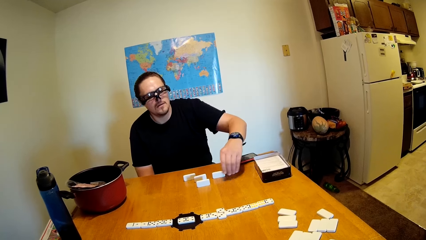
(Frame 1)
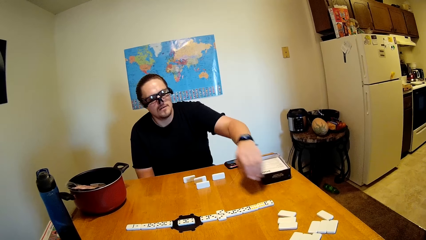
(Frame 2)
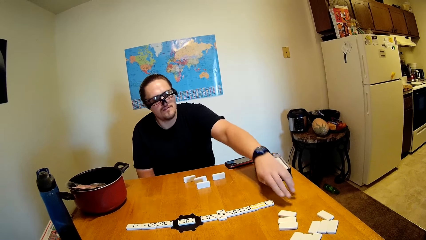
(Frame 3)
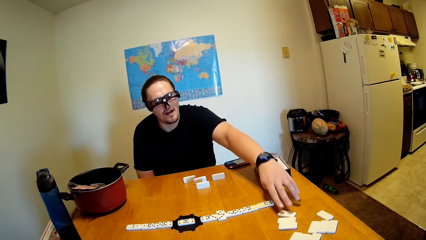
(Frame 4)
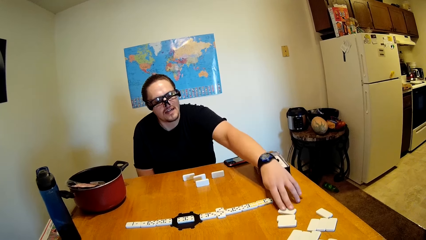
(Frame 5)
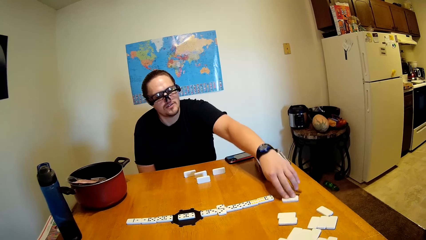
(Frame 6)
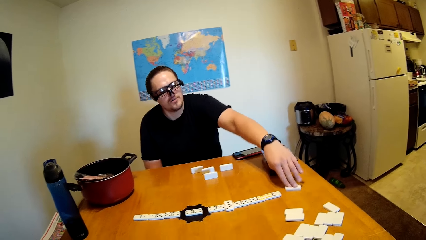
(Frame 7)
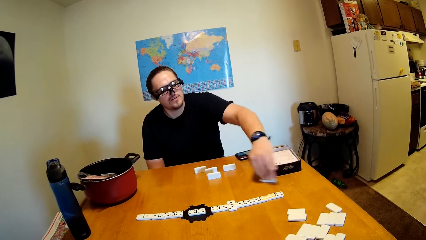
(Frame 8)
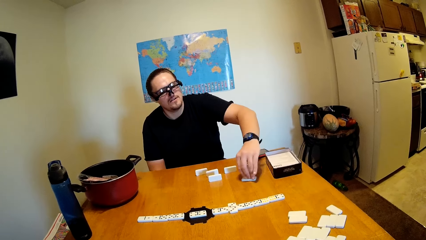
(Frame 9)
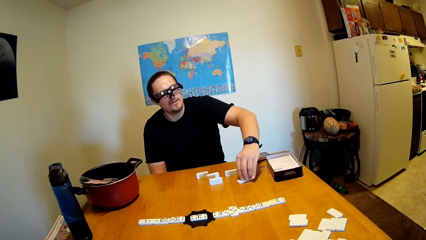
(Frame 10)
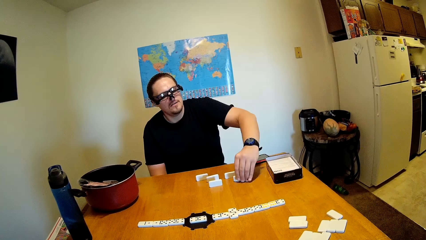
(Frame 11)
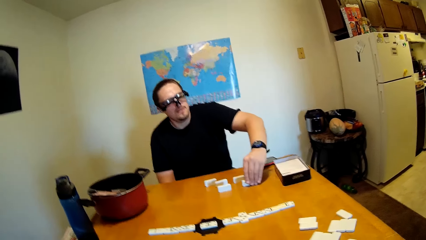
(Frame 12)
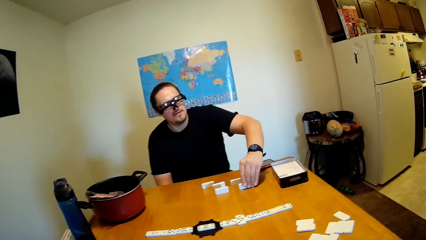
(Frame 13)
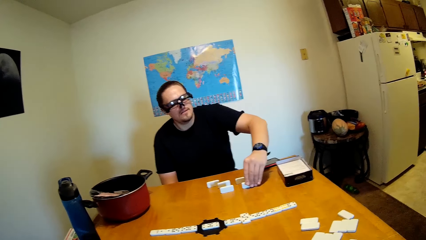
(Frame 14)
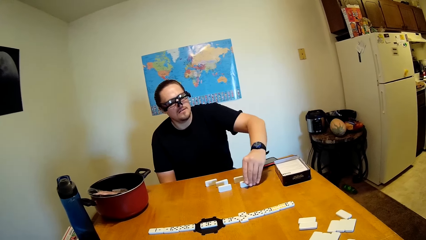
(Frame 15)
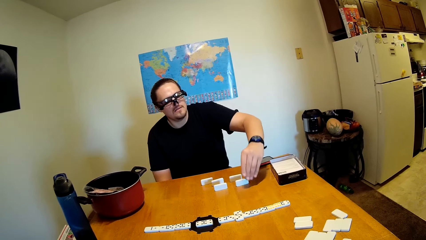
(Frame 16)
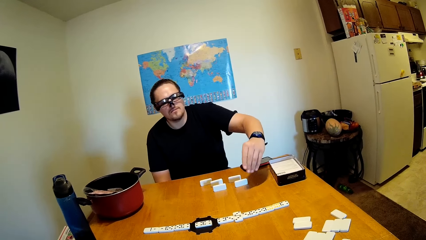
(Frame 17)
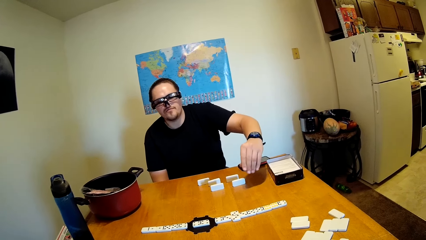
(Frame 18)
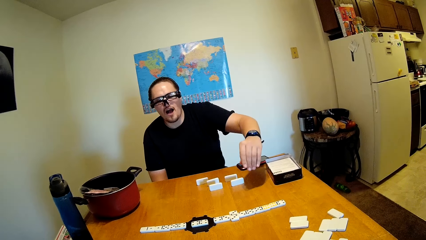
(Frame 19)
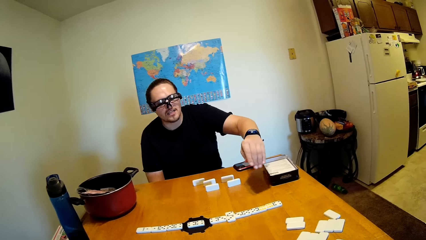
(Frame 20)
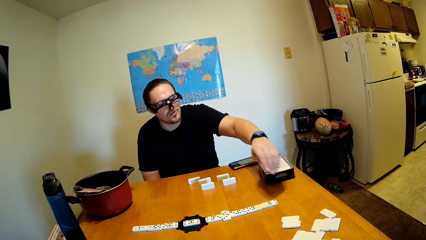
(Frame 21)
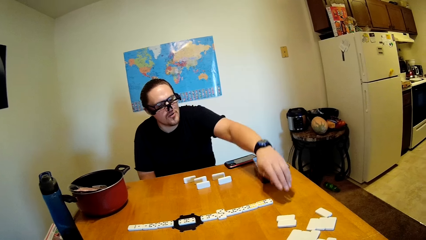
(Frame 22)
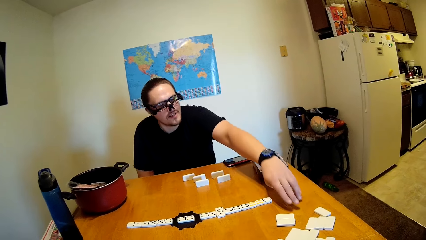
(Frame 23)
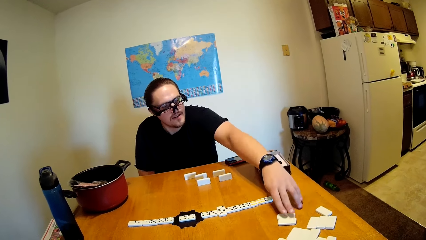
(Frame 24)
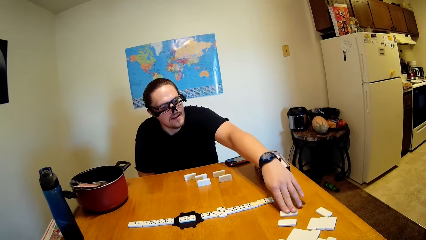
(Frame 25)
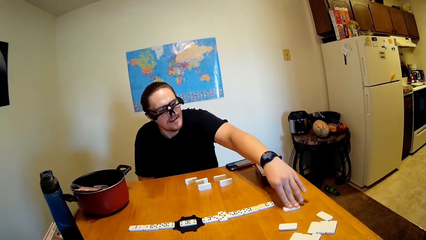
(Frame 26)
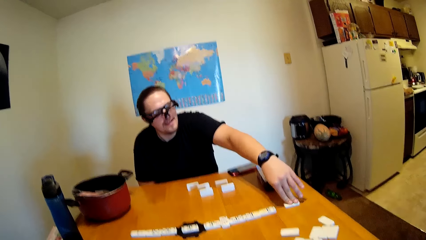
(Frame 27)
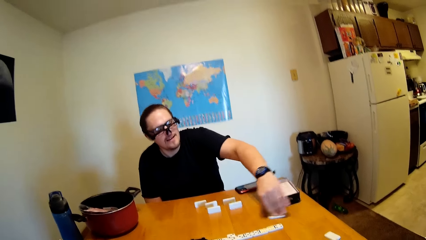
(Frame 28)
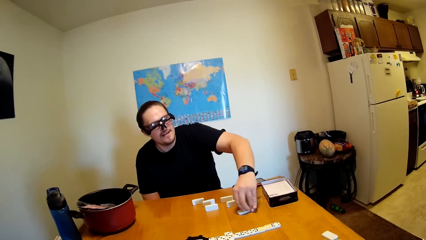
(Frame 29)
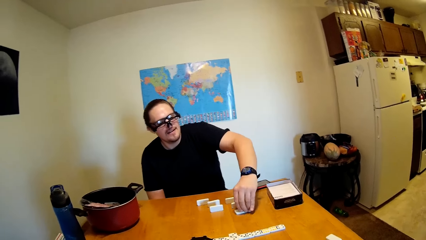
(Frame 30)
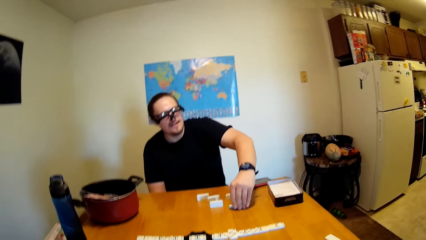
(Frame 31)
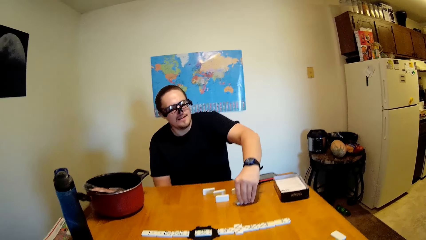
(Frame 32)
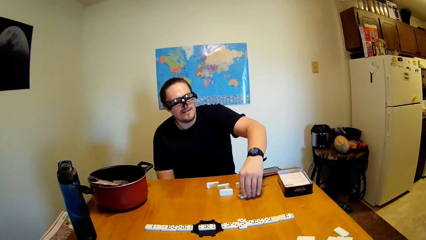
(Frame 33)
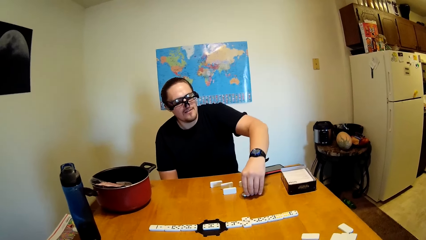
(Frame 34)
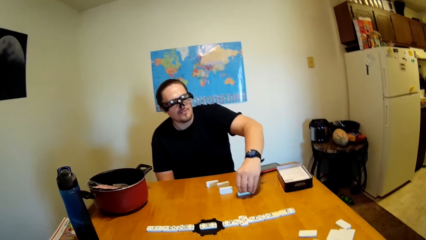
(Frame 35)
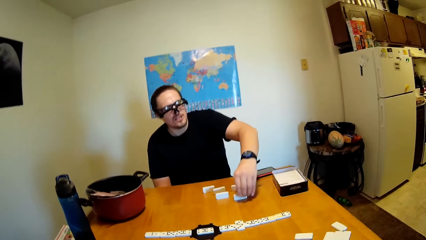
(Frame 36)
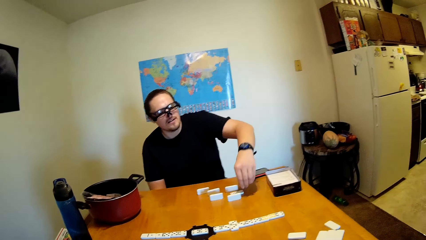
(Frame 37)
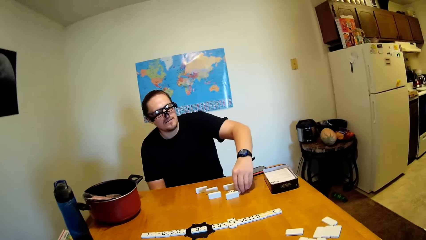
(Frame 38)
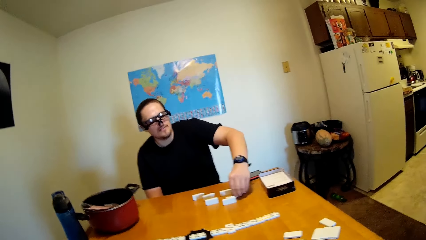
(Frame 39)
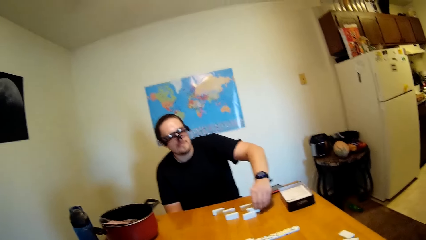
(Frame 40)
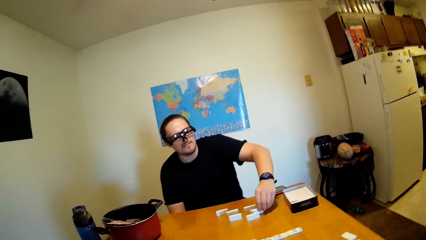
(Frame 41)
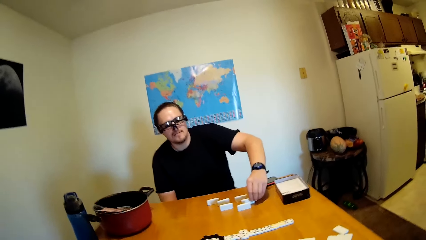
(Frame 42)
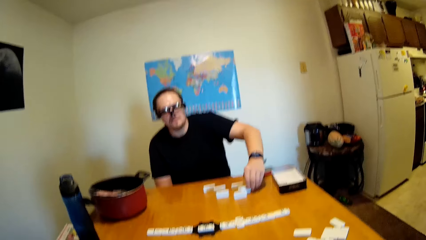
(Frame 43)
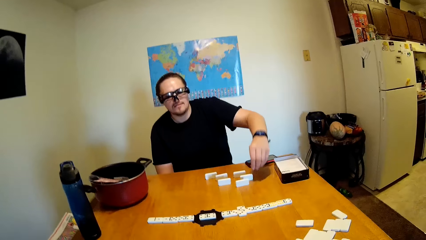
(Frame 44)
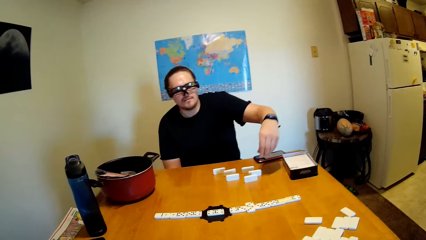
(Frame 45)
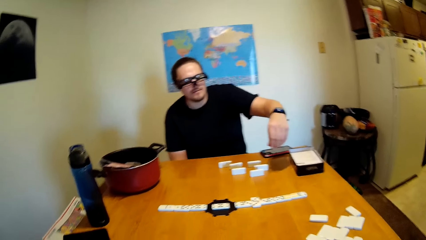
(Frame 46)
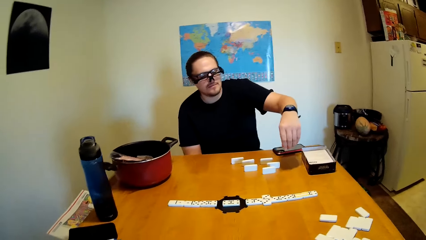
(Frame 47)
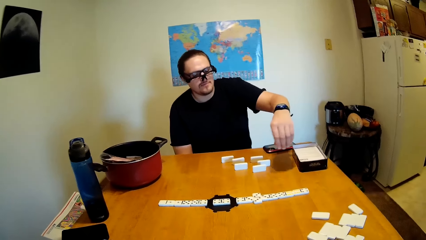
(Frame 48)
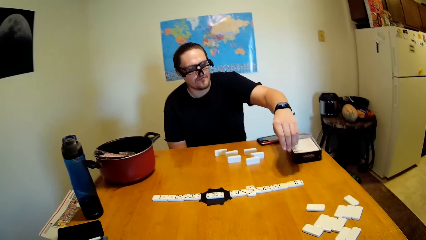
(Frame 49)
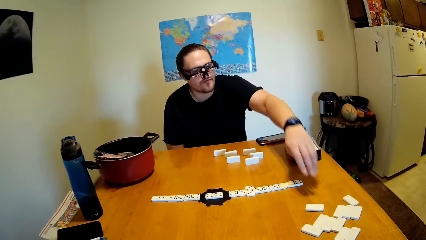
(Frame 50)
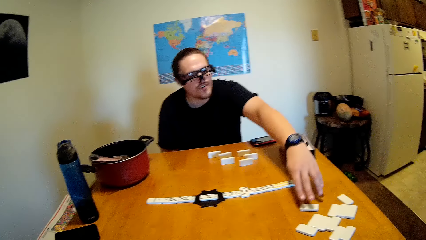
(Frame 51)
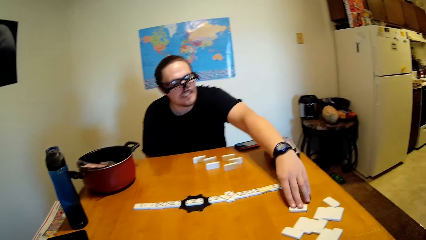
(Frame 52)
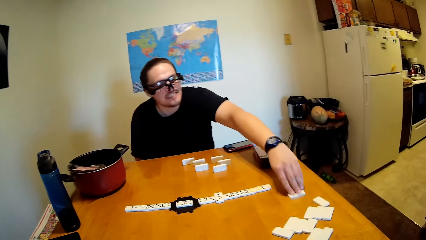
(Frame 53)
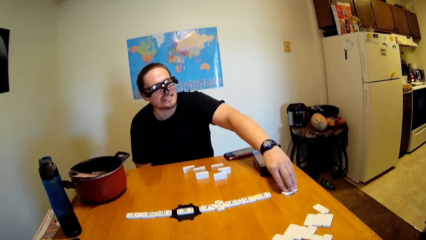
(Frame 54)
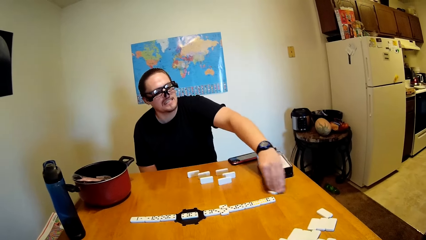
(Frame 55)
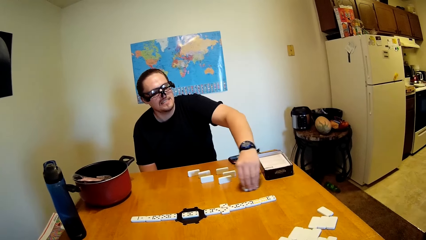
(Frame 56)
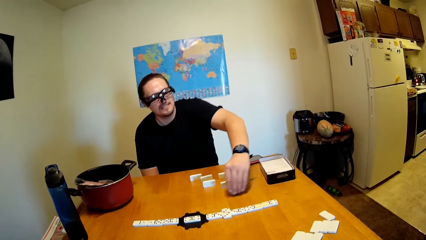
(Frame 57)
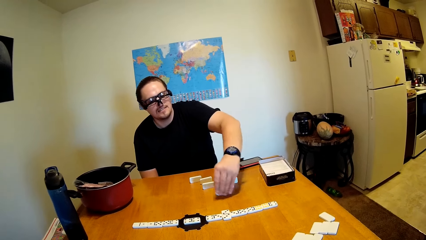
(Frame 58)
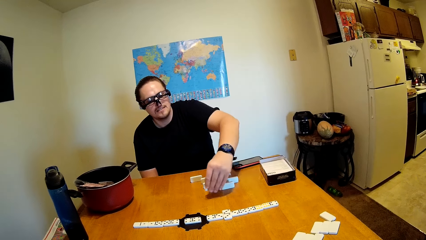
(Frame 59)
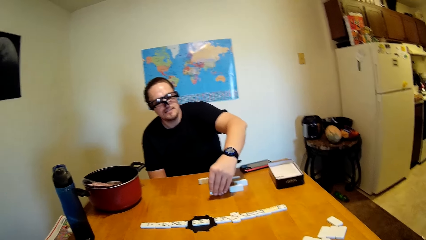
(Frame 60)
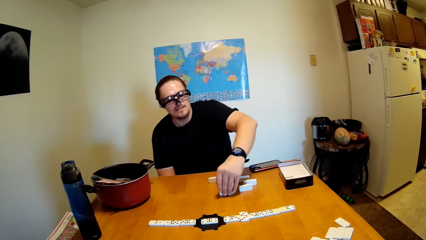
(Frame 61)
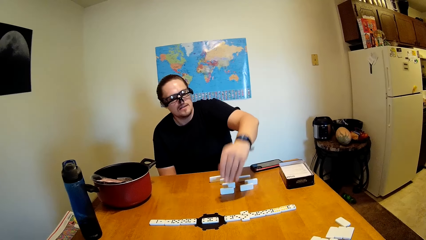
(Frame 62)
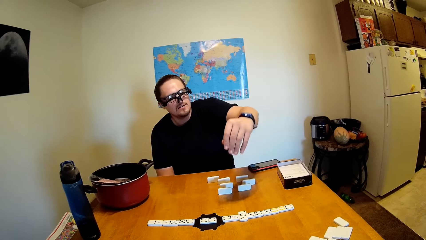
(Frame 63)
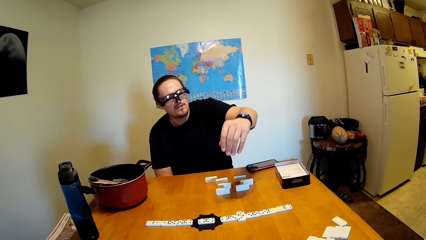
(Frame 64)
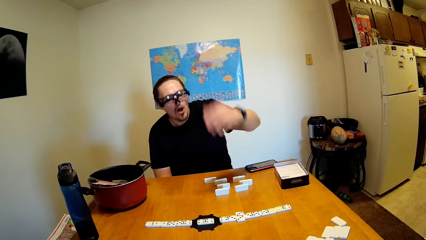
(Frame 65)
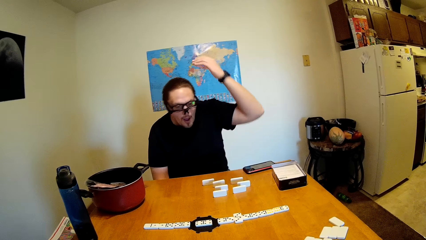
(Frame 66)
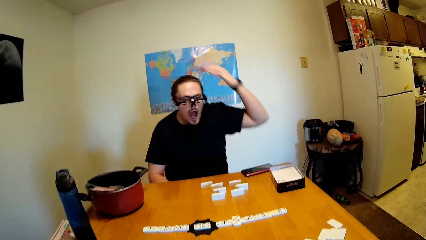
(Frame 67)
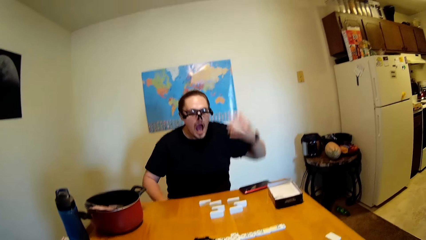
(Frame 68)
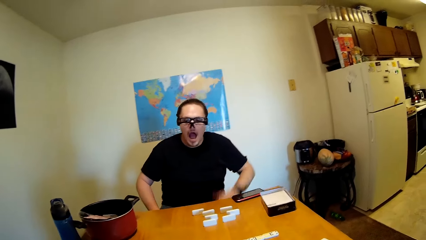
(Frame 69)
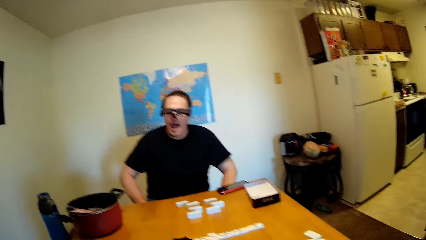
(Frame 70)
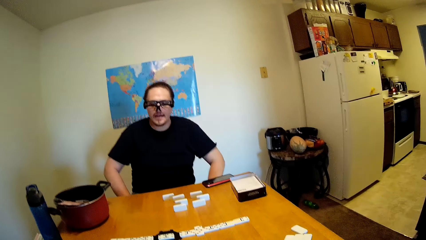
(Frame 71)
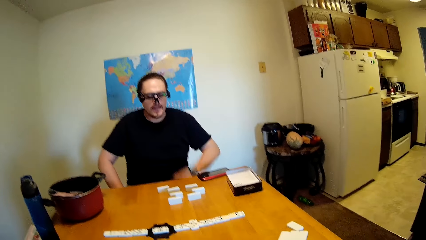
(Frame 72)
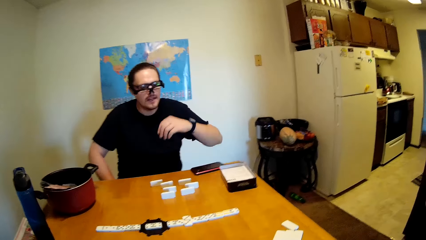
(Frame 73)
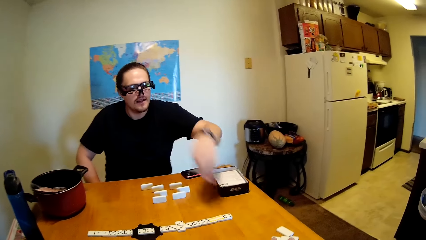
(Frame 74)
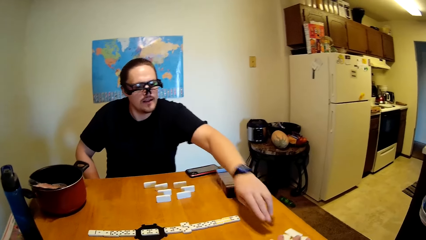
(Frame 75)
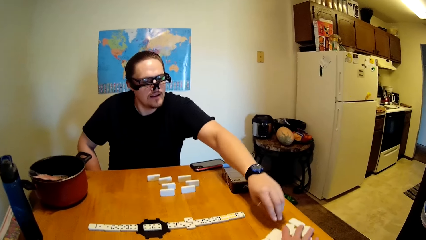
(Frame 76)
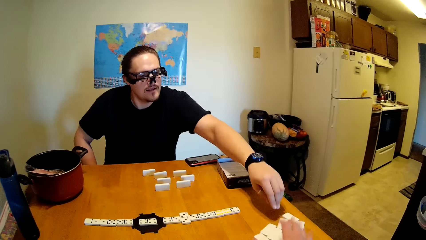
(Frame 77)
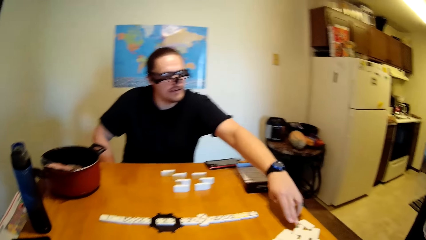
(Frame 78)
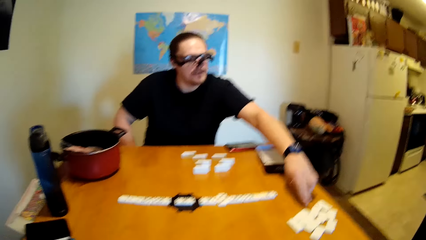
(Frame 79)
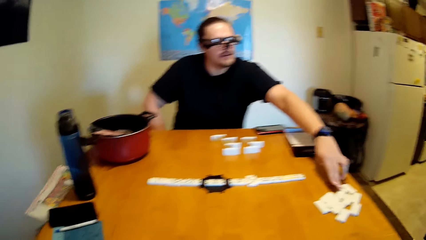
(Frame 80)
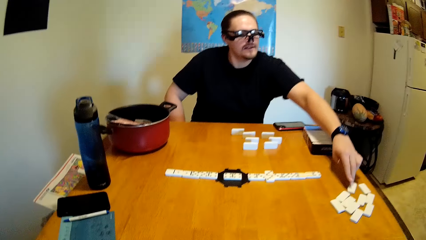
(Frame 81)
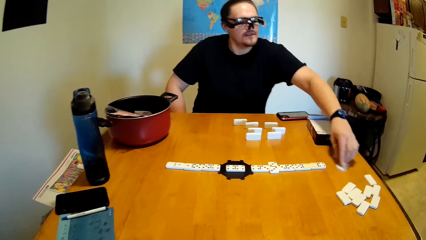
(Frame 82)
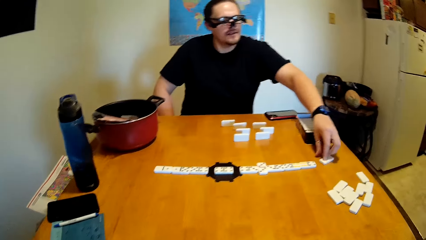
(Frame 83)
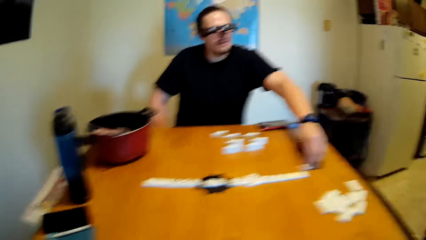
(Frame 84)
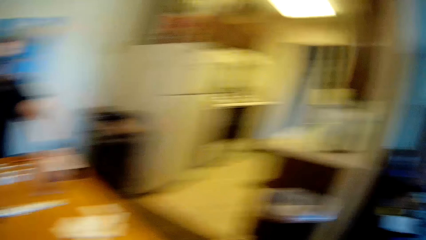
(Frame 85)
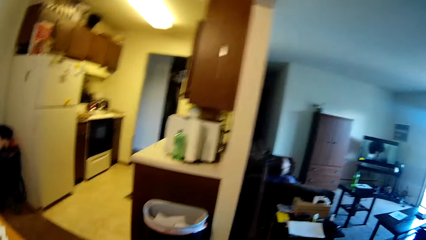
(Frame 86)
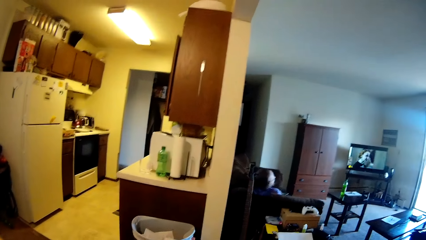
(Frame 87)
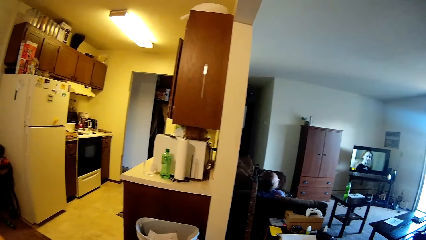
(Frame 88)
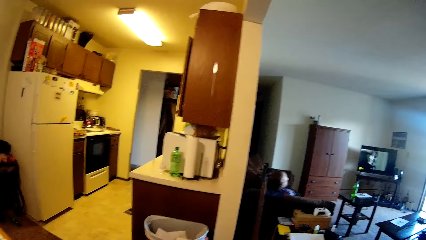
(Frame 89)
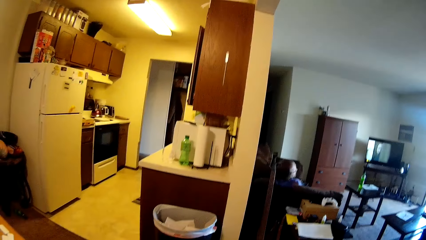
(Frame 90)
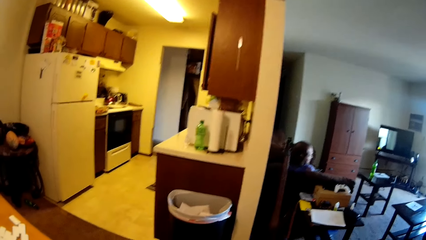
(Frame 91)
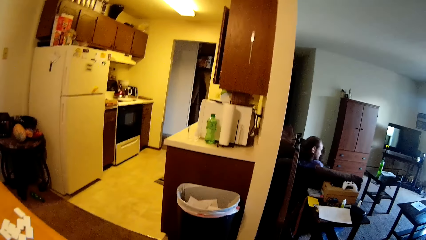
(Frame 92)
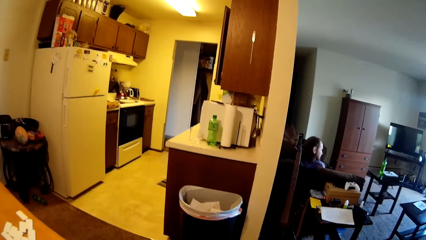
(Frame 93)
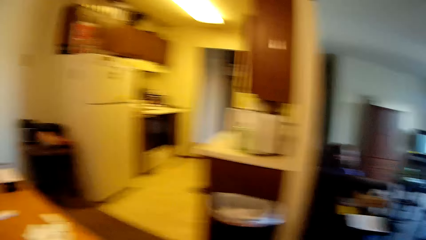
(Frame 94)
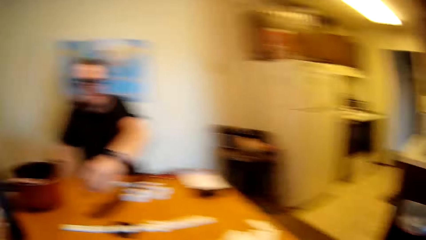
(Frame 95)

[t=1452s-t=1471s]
The man swings the left hand, picks up a dice on a table, pulls a domino on the desk and holds the domino with the left hand. The man swings the left hand, pulls the domino on the desk and picks up the dice on the table. The man swings the left hand, holds the domino with the left hand and swings the left hand. The man picks up the dice on the table, pulls the domino on the desk, holds the domino with the left hand and swings the left hand. The man lifts a hand, picks up the dice on the table and pulls the domino on the desk. The camera wearer stares at the television and looks around.
